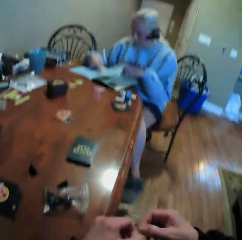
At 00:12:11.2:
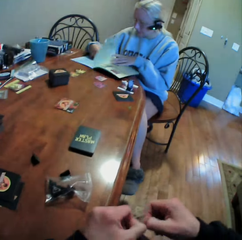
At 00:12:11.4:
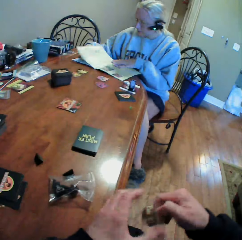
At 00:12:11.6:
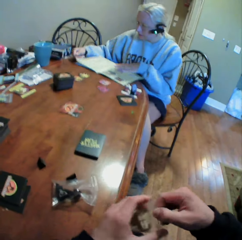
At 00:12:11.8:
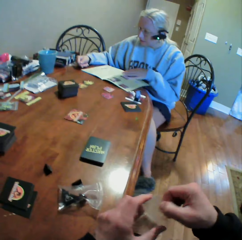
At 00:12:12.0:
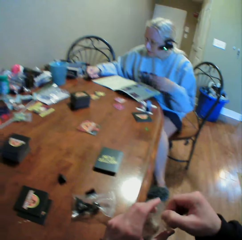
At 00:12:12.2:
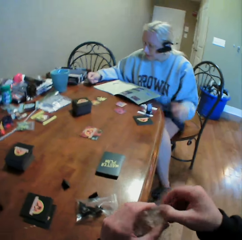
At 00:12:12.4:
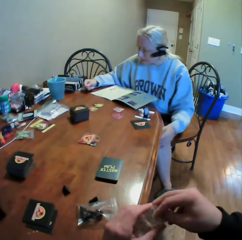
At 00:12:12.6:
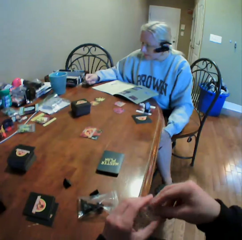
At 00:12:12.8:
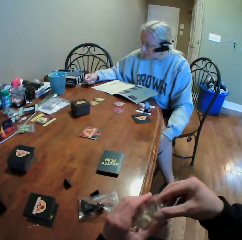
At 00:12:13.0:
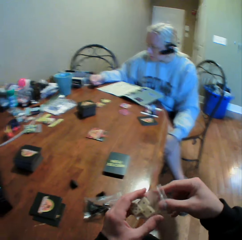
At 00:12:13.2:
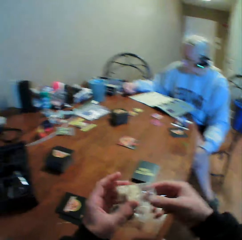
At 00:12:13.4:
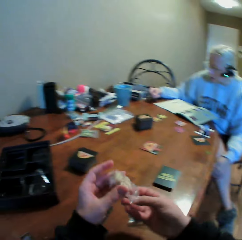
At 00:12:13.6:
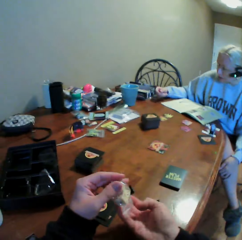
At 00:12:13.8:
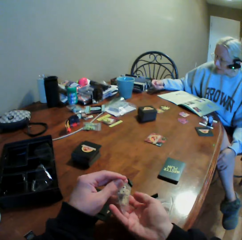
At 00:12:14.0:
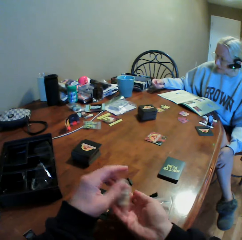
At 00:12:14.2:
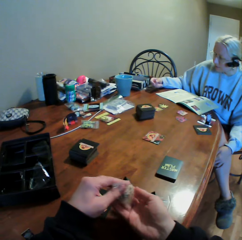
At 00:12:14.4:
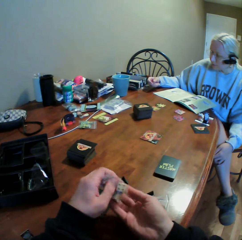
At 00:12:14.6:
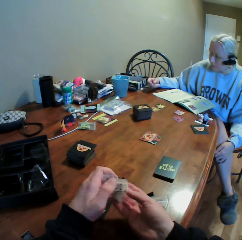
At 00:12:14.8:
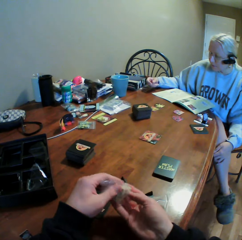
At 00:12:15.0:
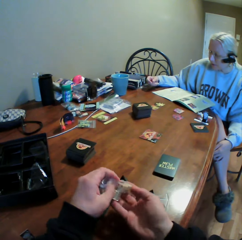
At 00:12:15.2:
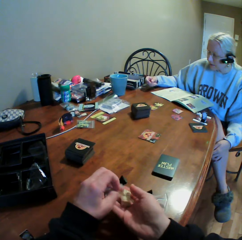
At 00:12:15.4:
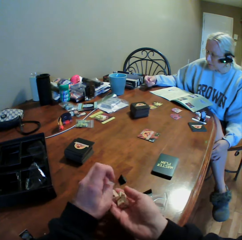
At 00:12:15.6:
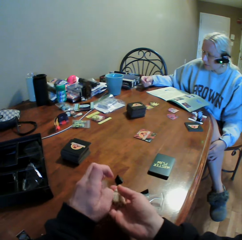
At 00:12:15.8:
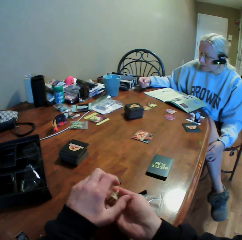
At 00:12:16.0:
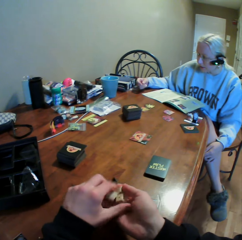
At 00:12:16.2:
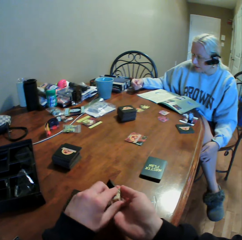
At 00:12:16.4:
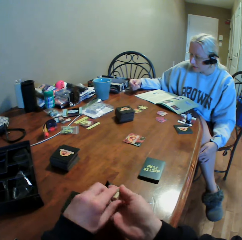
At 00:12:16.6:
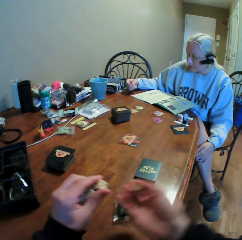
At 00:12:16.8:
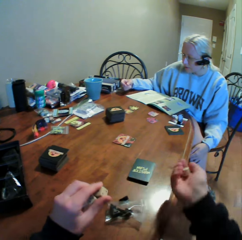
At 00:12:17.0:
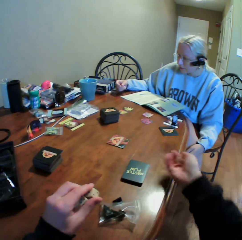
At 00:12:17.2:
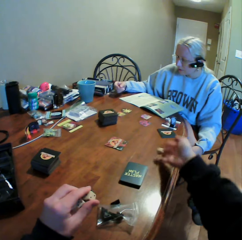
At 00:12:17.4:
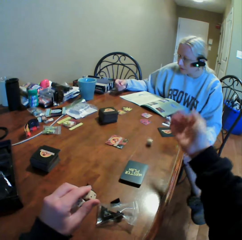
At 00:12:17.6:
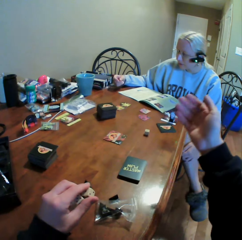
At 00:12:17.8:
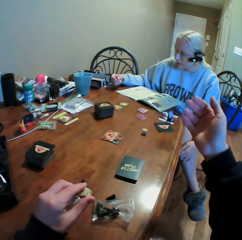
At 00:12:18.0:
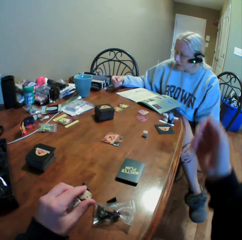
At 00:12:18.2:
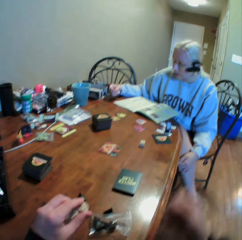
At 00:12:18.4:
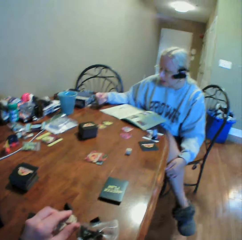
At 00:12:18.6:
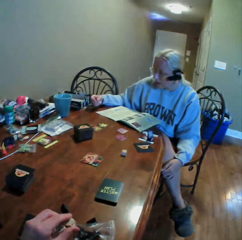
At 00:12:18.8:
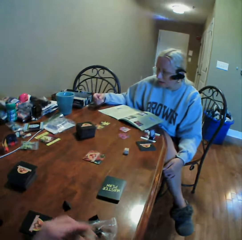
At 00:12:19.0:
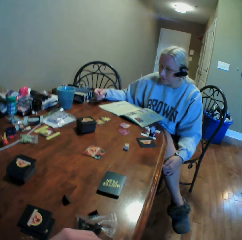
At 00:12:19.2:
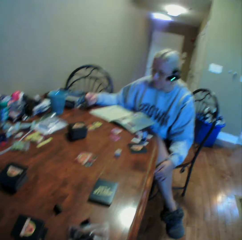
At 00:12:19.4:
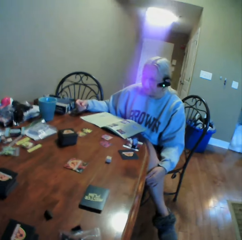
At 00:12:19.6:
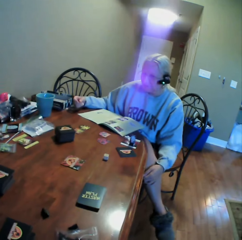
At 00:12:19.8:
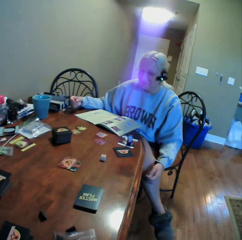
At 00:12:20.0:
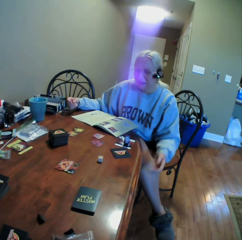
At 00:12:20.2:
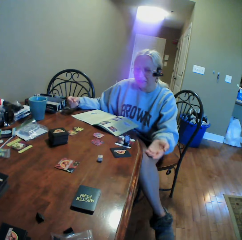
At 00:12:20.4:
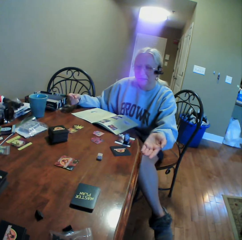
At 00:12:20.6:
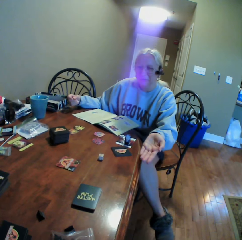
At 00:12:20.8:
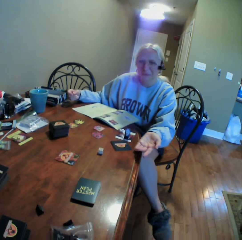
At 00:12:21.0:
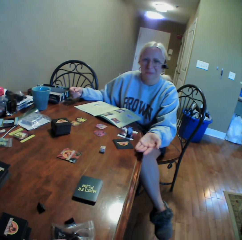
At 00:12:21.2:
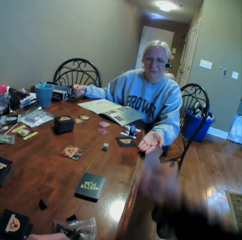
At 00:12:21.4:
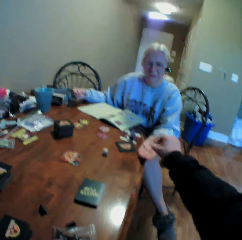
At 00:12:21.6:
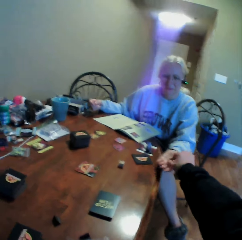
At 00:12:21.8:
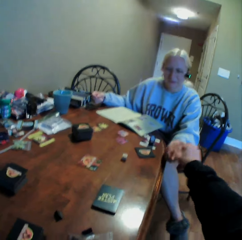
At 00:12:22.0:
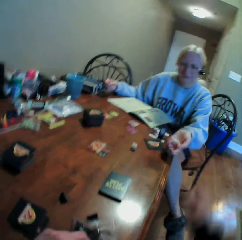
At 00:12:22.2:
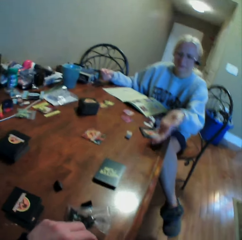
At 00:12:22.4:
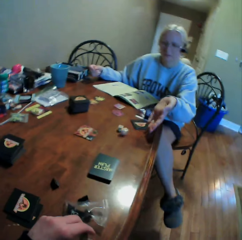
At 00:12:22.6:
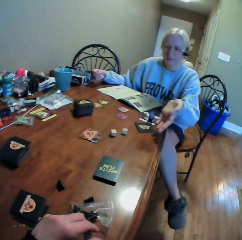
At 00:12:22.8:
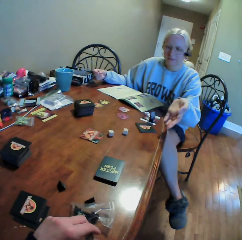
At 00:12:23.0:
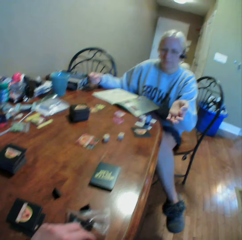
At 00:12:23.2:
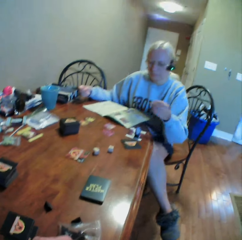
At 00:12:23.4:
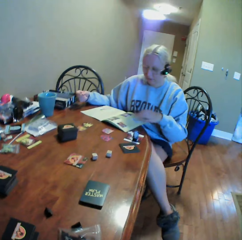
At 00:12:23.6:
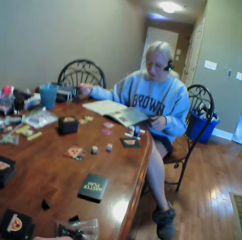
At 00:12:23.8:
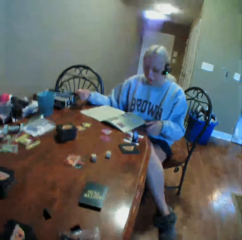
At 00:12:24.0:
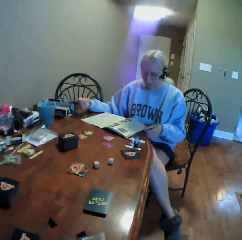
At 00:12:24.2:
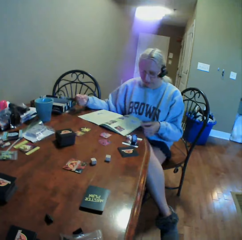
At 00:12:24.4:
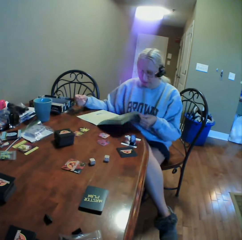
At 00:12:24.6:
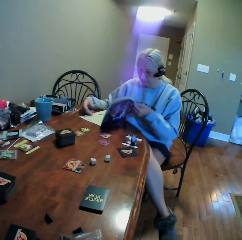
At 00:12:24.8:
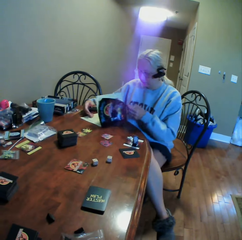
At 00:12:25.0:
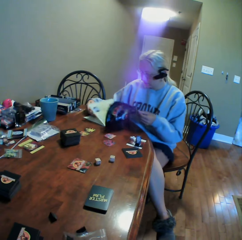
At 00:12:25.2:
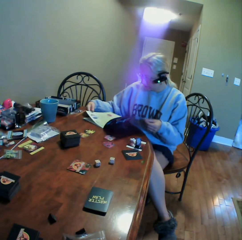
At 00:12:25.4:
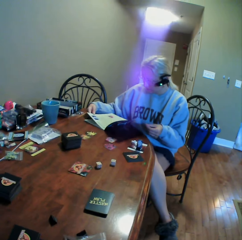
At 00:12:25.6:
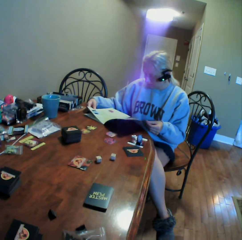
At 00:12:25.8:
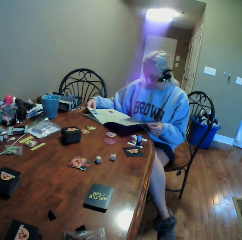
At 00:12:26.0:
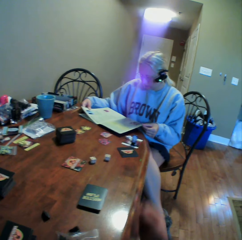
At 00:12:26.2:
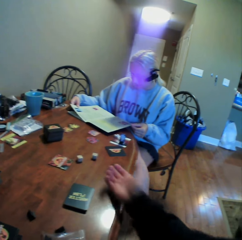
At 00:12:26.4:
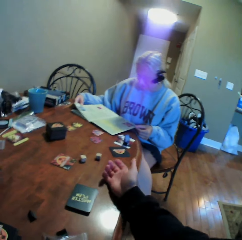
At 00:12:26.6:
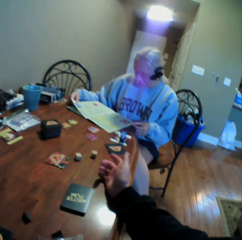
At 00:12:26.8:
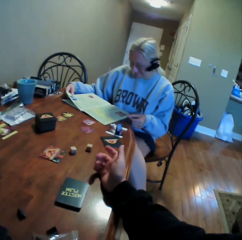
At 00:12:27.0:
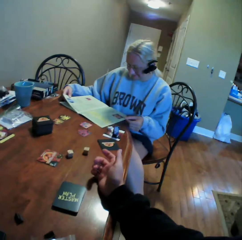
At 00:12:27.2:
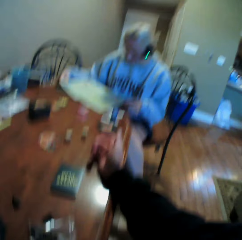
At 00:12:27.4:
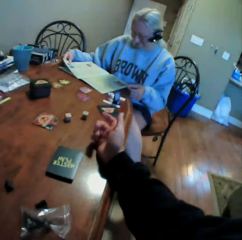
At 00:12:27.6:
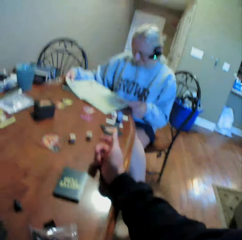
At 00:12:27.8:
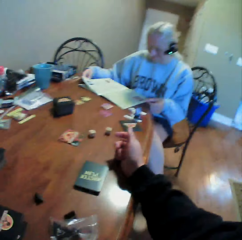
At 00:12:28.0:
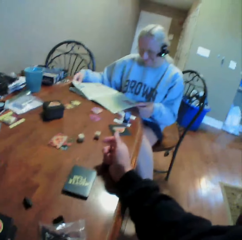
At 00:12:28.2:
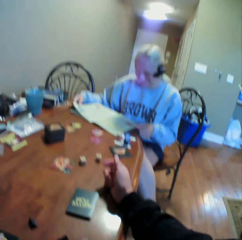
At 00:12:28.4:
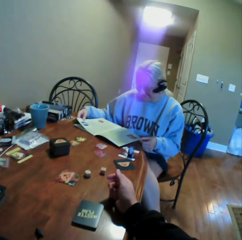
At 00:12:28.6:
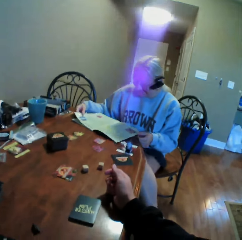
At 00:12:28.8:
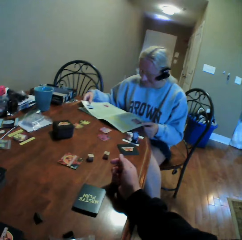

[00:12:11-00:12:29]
The camera wearer looks around on the ground. He interacts with the woman. He pours the cubes or dice in his hand. He removes the dice from the paper. He drops the cube on the table. He interacts with the woman. He stares at the woman. The woman raises her hand. The camera wearer hands over the cube to the woman. The woman drops the cube on the table. The camera wearer stares at the woman. The woman interacts with the camera wearer. The woman reads the manual book.

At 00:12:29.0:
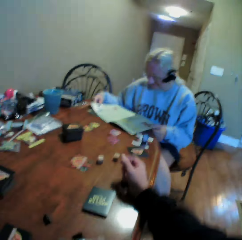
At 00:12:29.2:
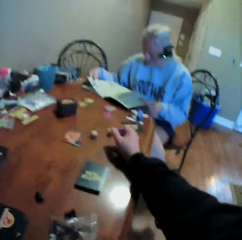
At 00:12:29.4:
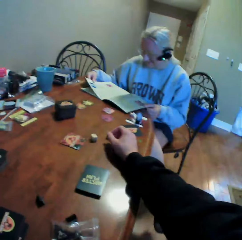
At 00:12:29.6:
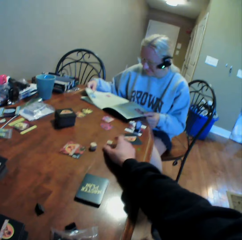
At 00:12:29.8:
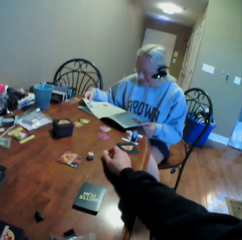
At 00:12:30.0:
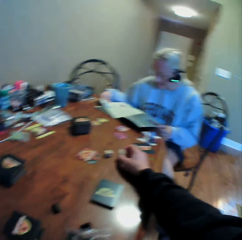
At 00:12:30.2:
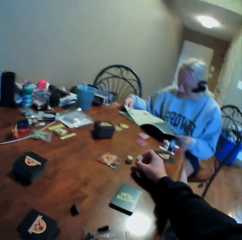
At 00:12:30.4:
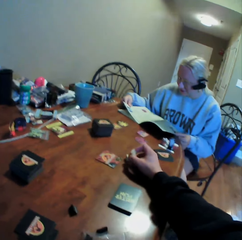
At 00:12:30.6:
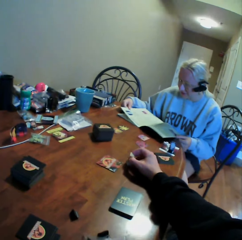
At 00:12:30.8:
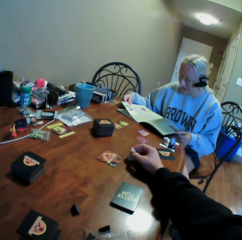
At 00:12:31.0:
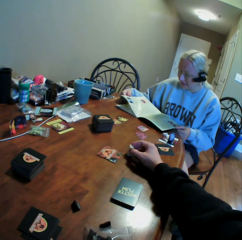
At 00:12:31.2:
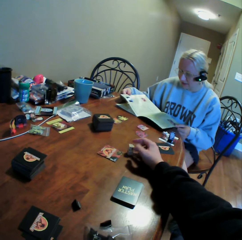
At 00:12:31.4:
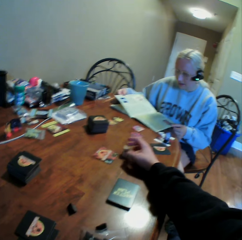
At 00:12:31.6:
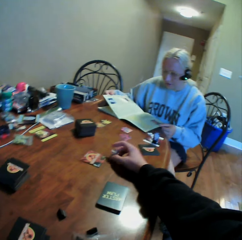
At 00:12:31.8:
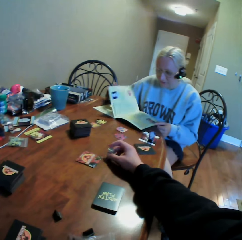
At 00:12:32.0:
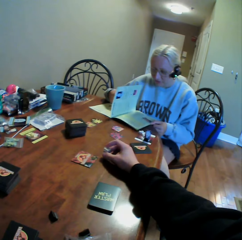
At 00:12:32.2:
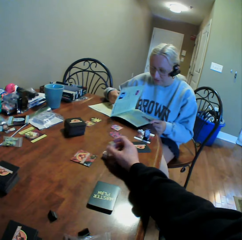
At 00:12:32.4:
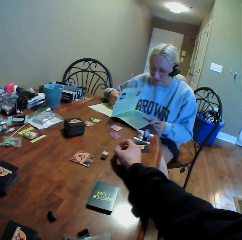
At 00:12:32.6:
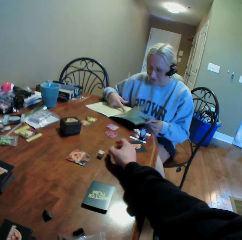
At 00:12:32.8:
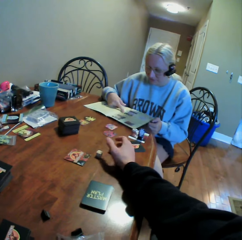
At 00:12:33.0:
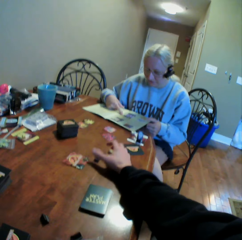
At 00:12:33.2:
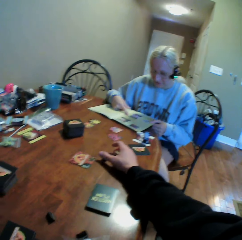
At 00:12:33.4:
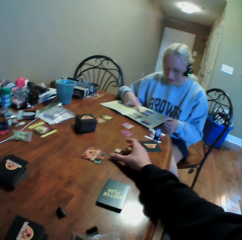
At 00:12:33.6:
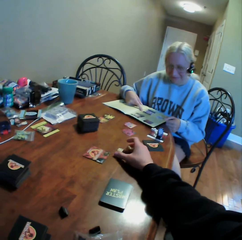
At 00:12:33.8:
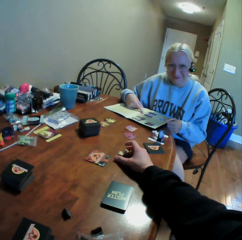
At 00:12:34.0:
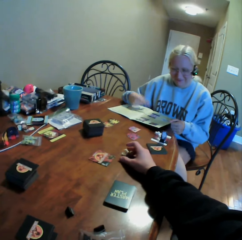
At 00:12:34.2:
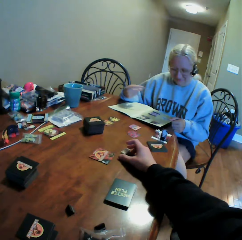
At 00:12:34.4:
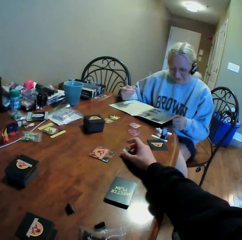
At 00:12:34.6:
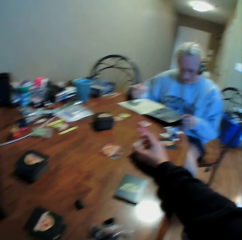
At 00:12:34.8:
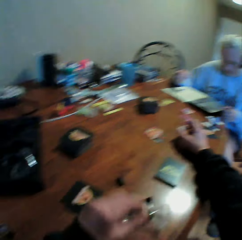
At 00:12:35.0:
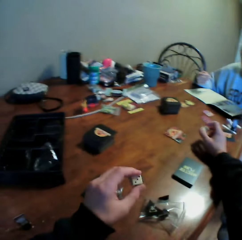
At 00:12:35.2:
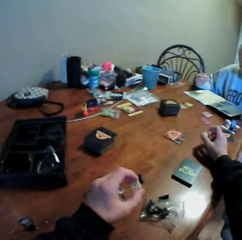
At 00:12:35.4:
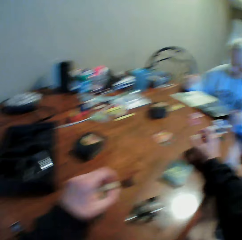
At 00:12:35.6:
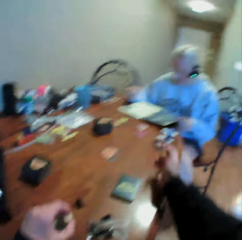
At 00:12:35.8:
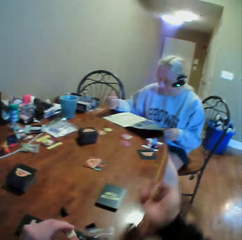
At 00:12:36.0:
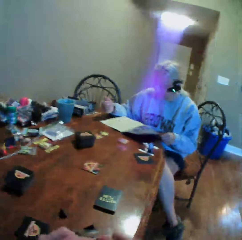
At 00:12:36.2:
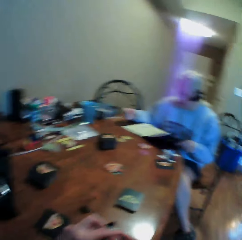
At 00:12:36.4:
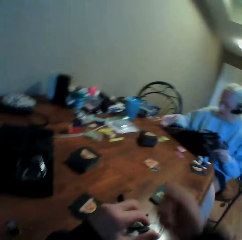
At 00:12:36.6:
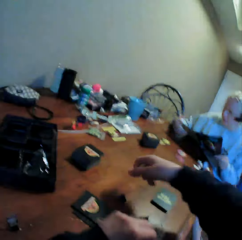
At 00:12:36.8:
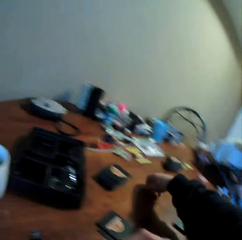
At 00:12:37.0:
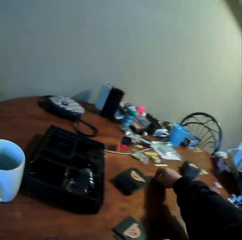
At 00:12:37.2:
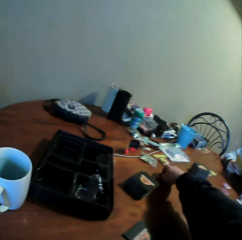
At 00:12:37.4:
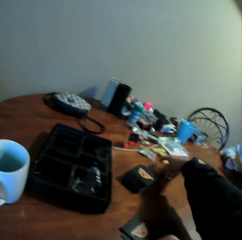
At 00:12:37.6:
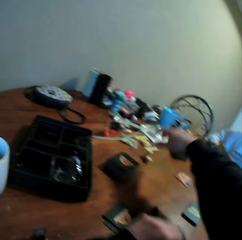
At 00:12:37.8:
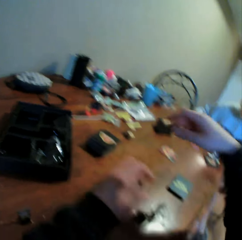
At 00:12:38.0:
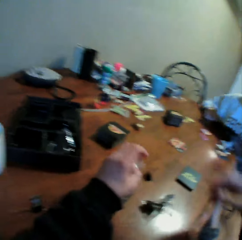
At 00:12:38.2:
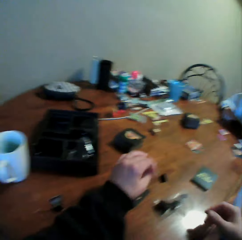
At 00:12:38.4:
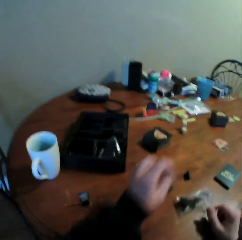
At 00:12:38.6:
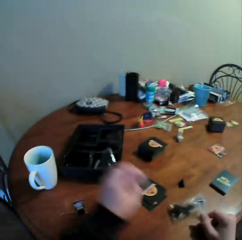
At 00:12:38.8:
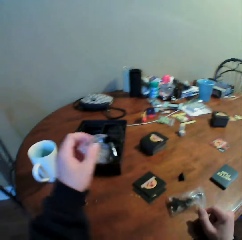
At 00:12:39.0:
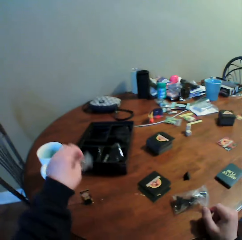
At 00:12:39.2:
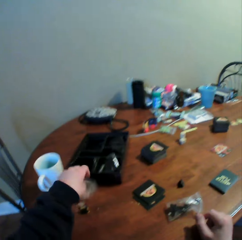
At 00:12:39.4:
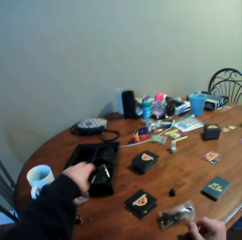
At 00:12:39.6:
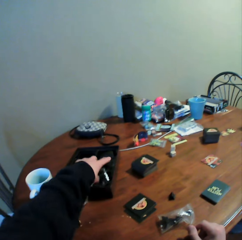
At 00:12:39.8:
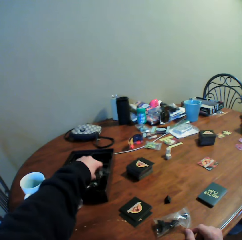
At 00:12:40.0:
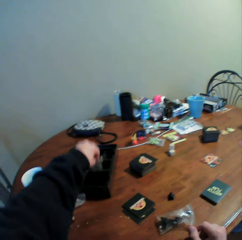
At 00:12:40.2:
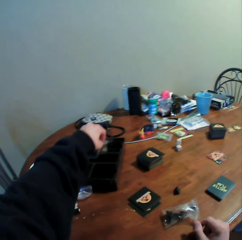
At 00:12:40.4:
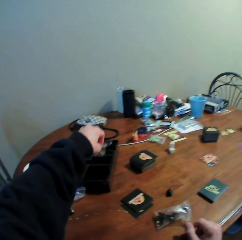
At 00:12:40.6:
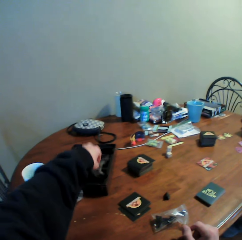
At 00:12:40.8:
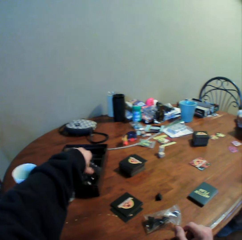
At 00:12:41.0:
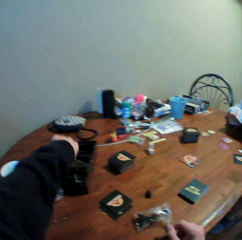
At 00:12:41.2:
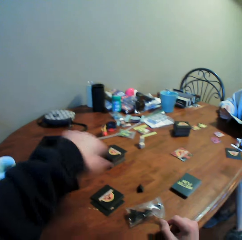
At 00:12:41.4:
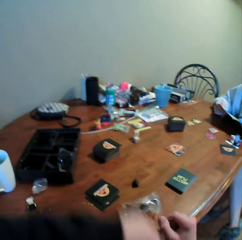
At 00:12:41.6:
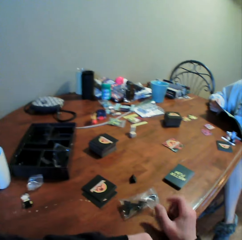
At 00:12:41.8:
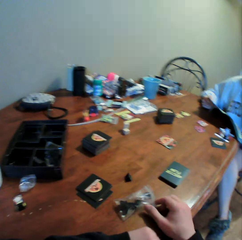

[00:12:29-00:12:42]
The camera wearer moves the cubes on the table. They touch the dice. They interact with the woman. They move the sachets to the tray.
